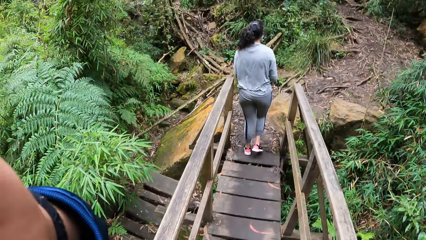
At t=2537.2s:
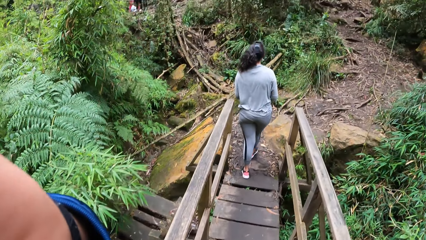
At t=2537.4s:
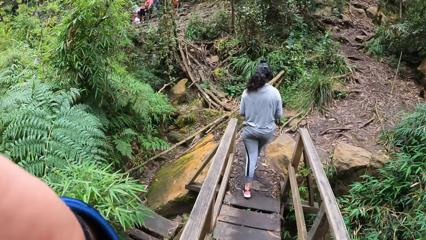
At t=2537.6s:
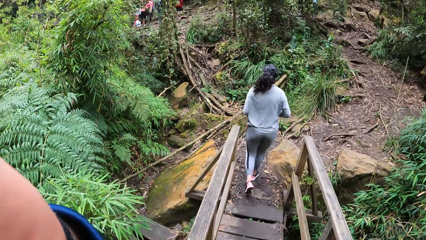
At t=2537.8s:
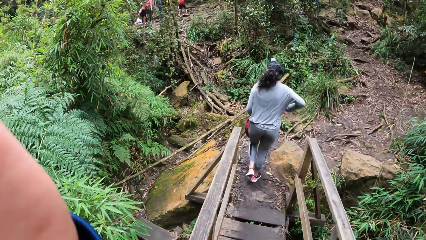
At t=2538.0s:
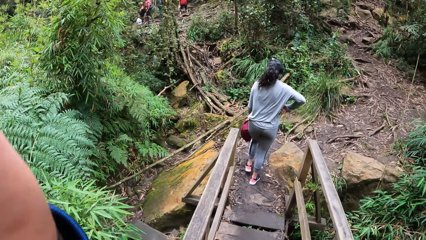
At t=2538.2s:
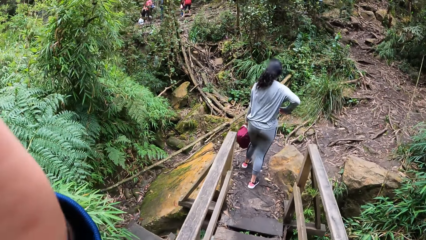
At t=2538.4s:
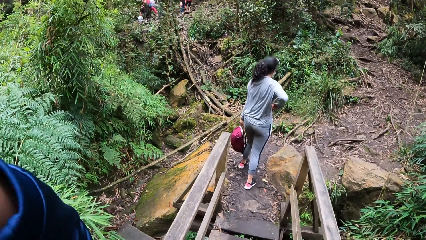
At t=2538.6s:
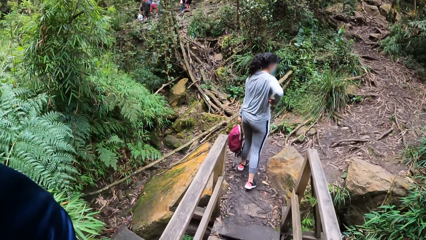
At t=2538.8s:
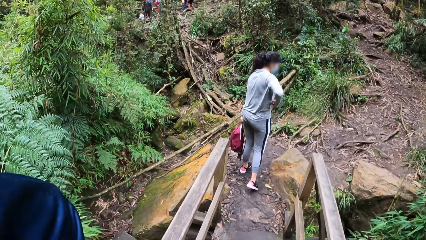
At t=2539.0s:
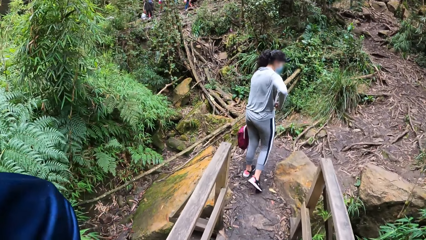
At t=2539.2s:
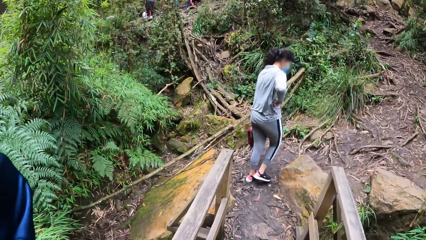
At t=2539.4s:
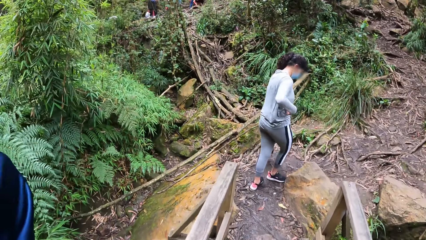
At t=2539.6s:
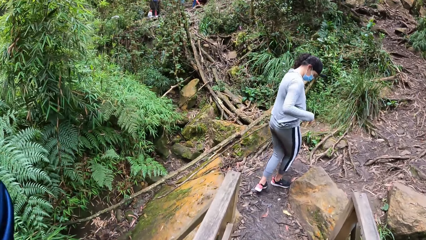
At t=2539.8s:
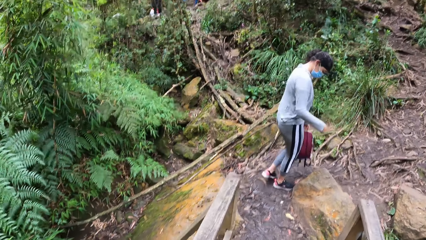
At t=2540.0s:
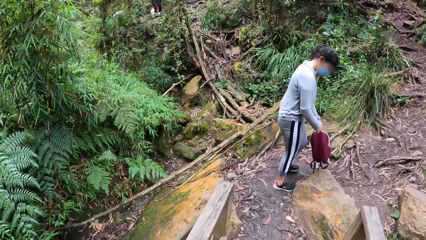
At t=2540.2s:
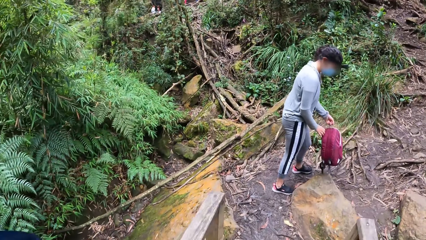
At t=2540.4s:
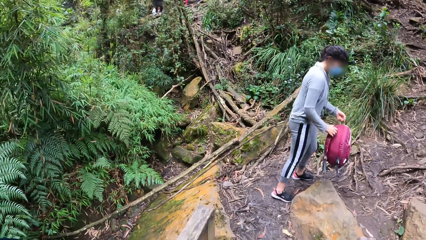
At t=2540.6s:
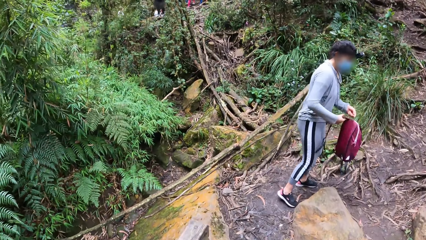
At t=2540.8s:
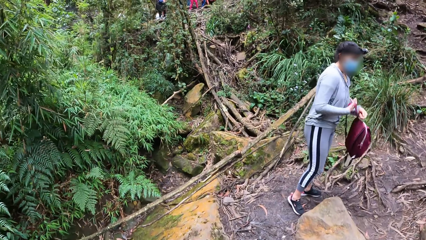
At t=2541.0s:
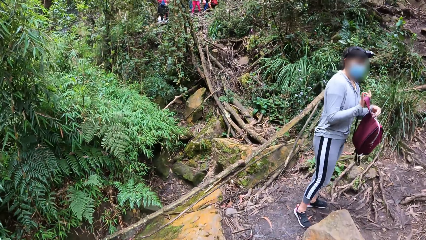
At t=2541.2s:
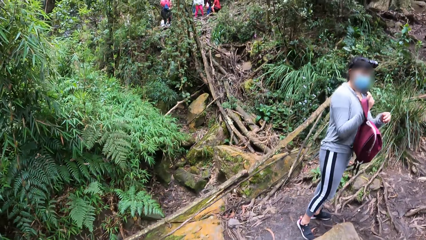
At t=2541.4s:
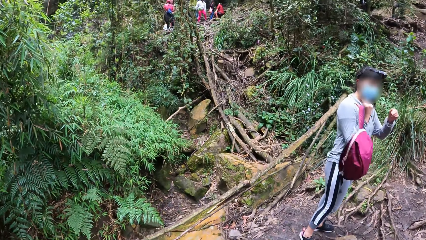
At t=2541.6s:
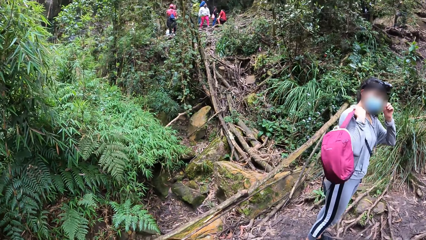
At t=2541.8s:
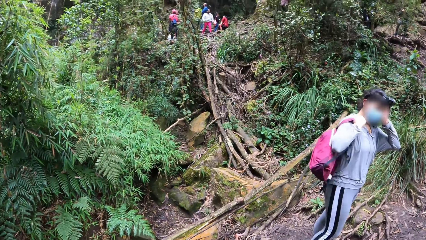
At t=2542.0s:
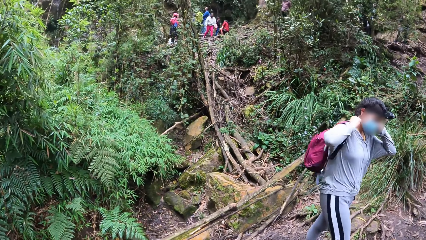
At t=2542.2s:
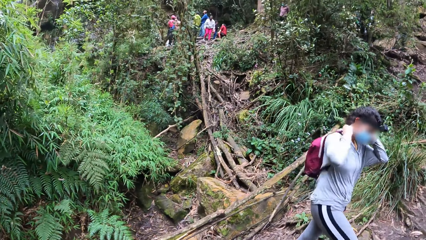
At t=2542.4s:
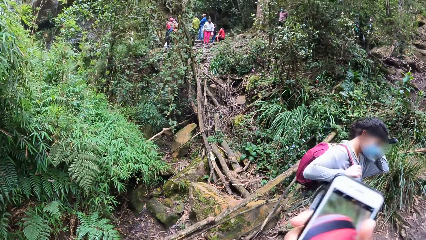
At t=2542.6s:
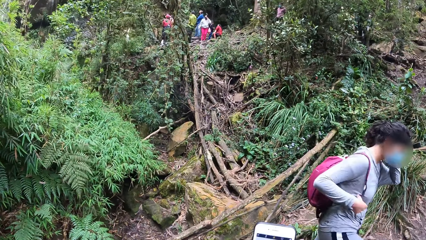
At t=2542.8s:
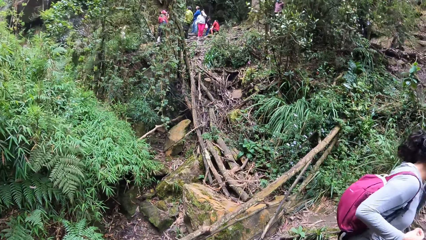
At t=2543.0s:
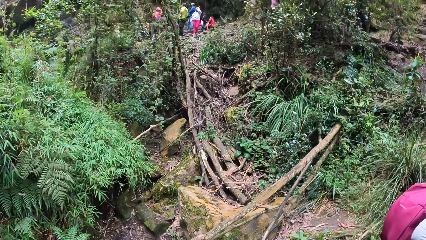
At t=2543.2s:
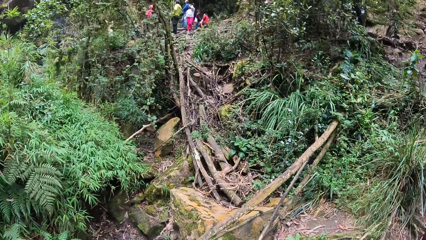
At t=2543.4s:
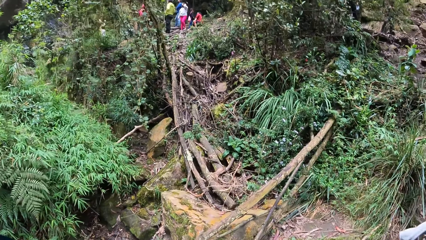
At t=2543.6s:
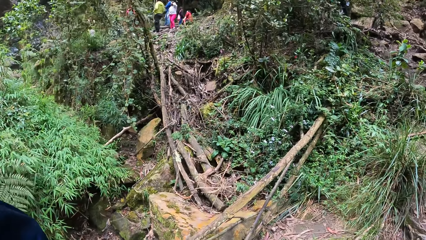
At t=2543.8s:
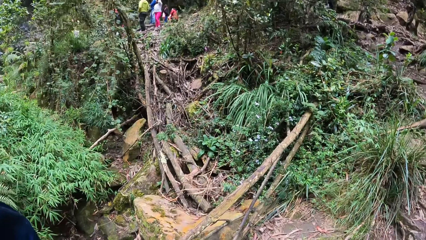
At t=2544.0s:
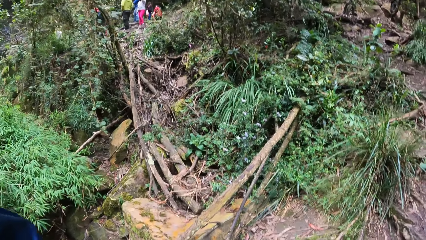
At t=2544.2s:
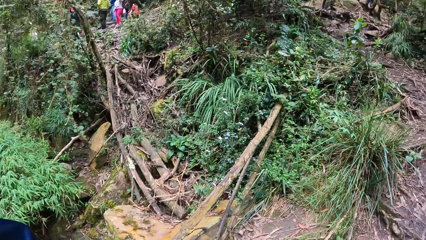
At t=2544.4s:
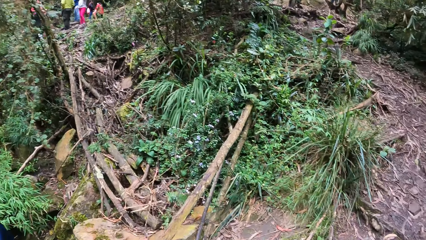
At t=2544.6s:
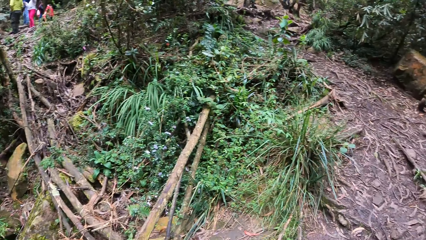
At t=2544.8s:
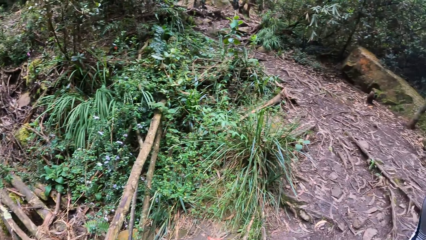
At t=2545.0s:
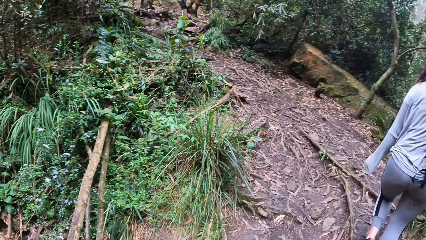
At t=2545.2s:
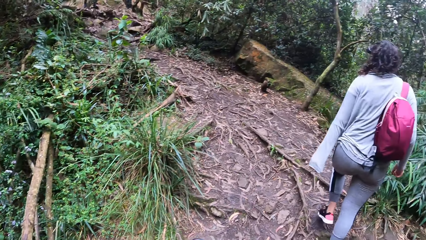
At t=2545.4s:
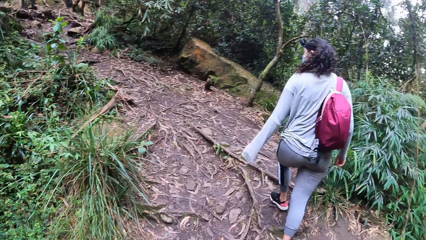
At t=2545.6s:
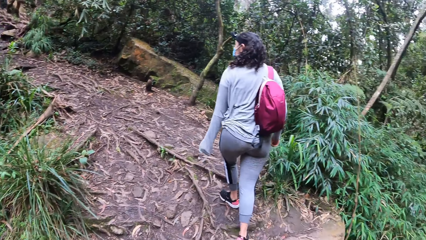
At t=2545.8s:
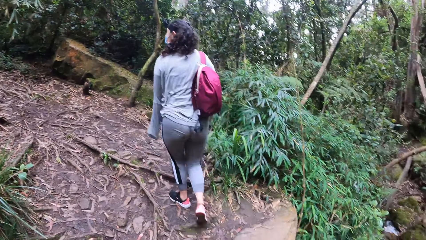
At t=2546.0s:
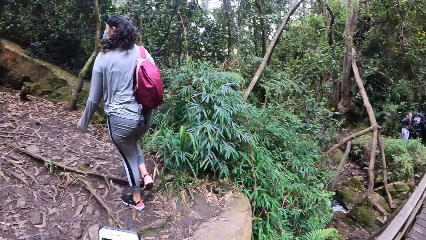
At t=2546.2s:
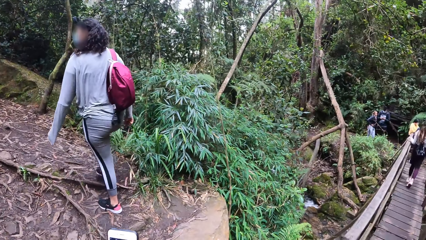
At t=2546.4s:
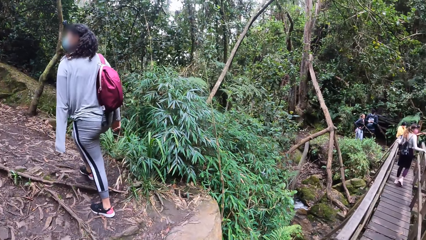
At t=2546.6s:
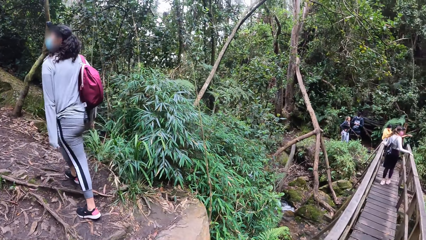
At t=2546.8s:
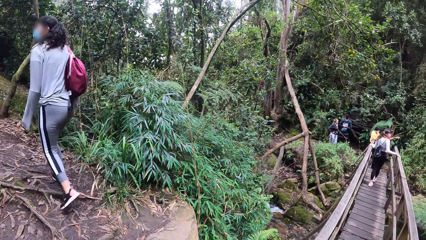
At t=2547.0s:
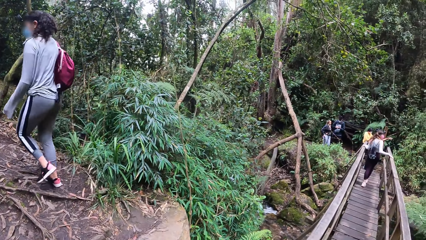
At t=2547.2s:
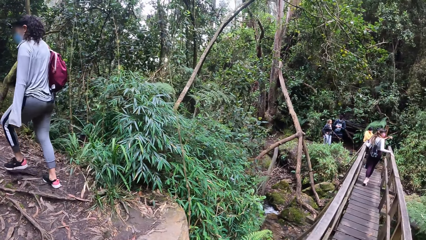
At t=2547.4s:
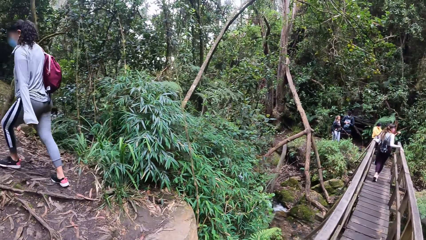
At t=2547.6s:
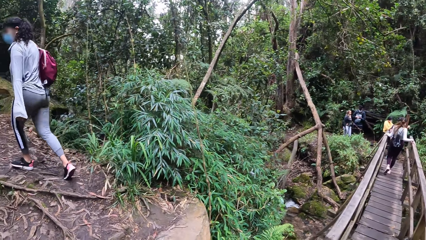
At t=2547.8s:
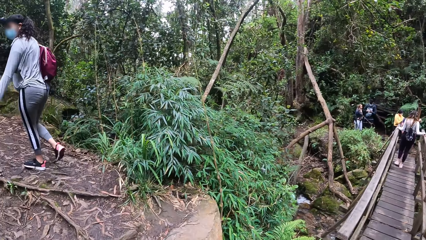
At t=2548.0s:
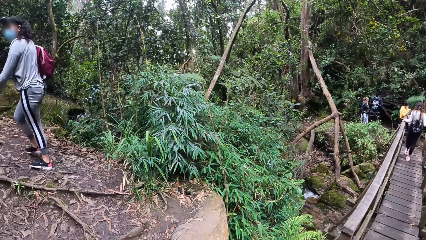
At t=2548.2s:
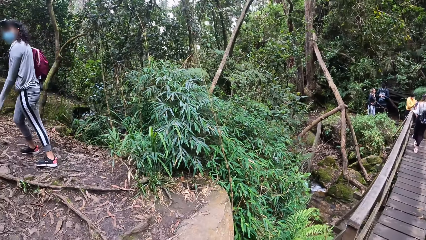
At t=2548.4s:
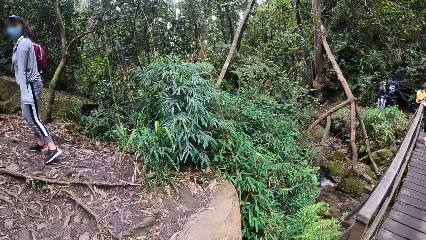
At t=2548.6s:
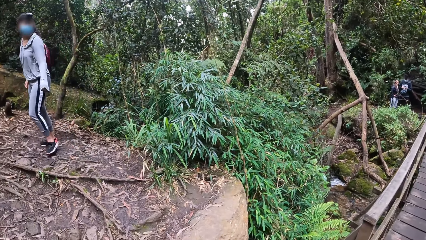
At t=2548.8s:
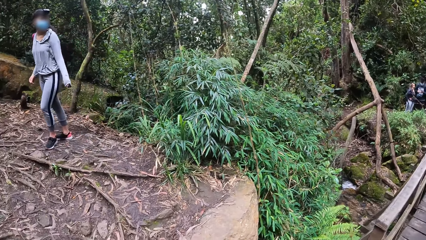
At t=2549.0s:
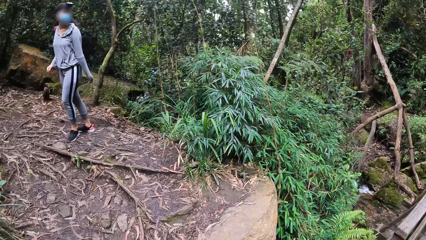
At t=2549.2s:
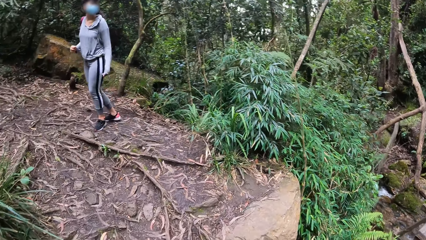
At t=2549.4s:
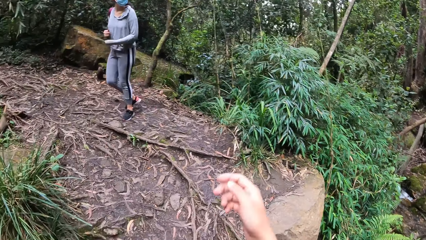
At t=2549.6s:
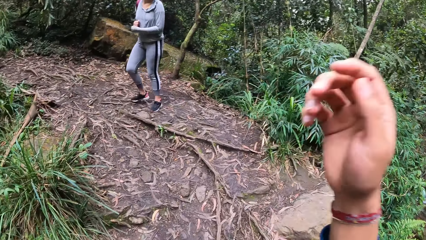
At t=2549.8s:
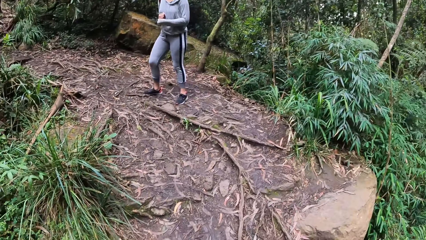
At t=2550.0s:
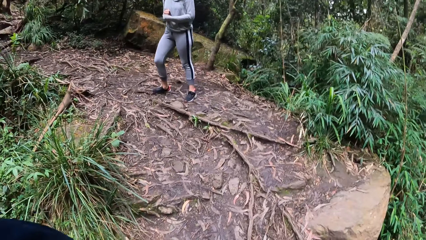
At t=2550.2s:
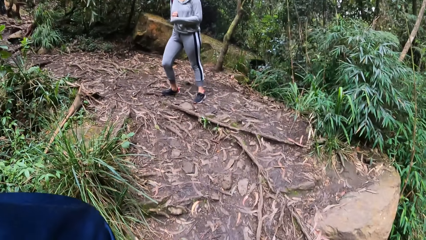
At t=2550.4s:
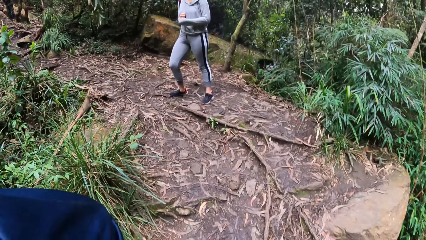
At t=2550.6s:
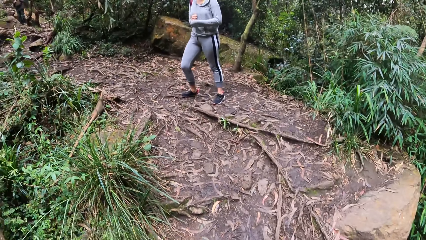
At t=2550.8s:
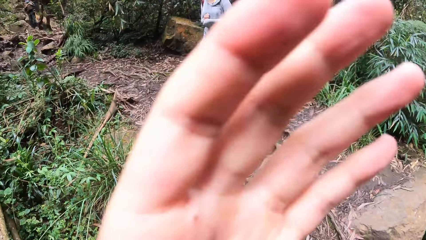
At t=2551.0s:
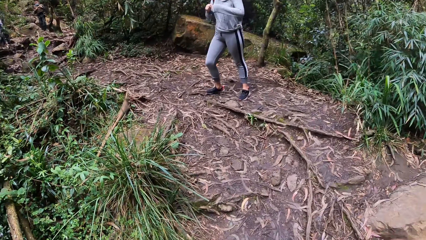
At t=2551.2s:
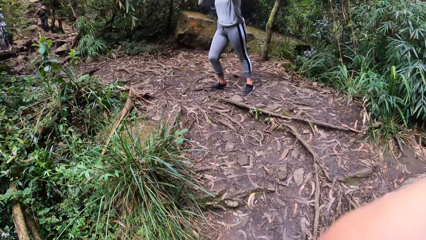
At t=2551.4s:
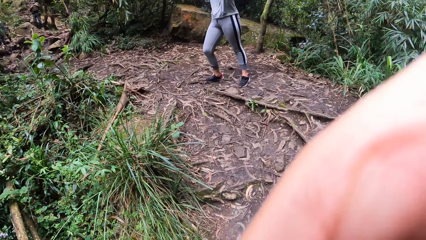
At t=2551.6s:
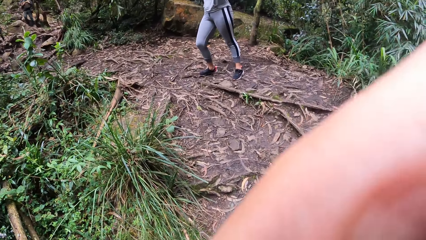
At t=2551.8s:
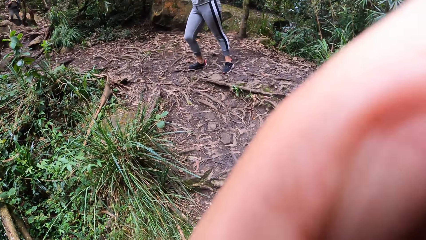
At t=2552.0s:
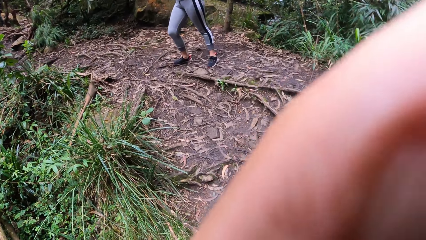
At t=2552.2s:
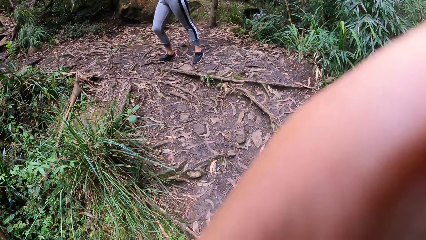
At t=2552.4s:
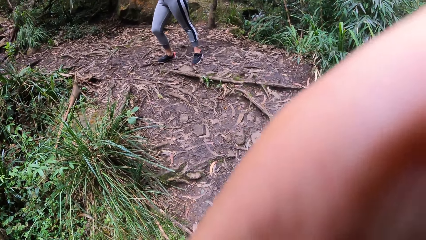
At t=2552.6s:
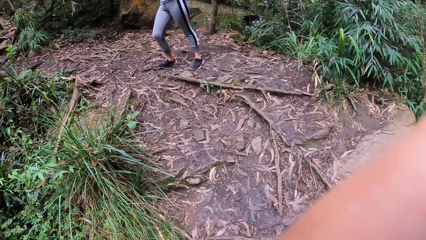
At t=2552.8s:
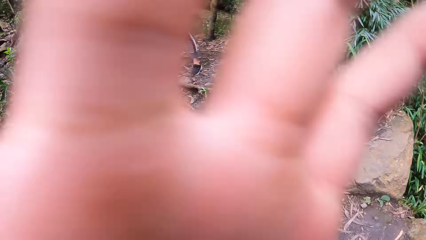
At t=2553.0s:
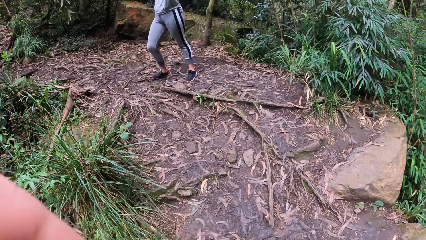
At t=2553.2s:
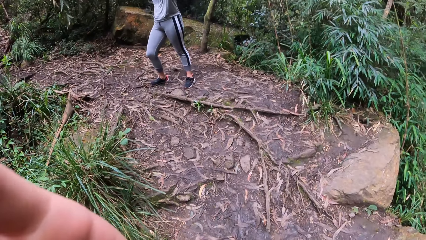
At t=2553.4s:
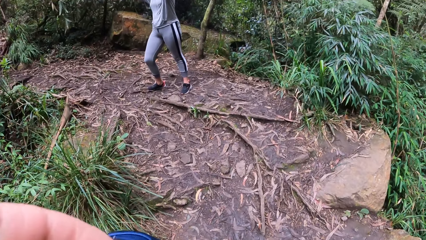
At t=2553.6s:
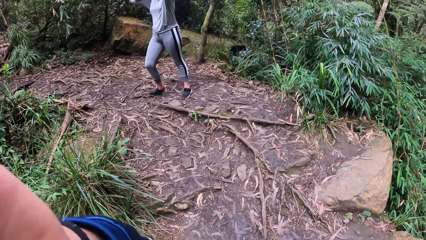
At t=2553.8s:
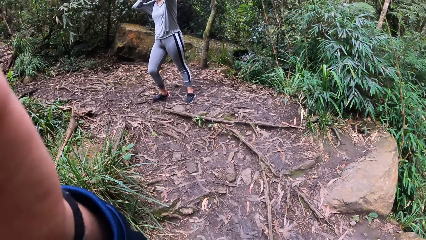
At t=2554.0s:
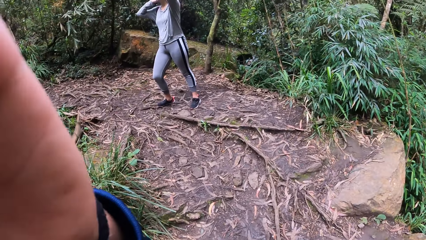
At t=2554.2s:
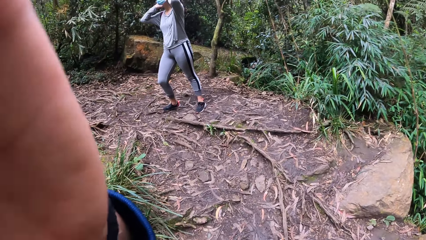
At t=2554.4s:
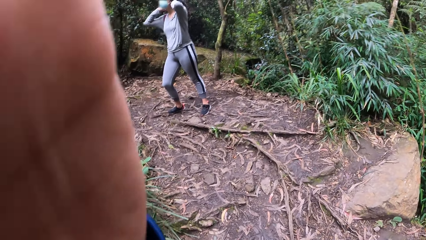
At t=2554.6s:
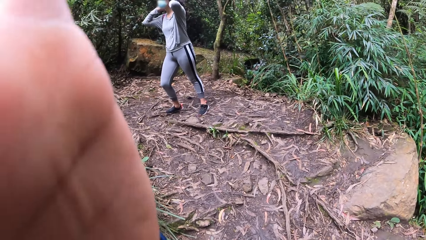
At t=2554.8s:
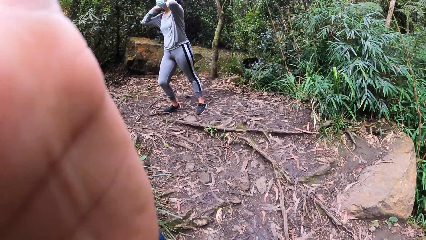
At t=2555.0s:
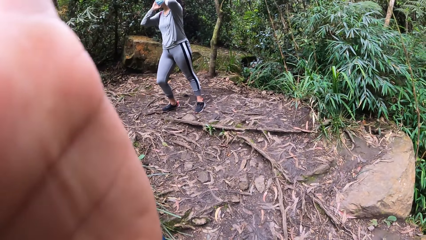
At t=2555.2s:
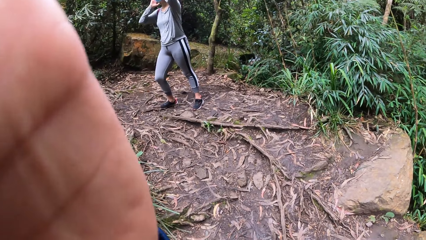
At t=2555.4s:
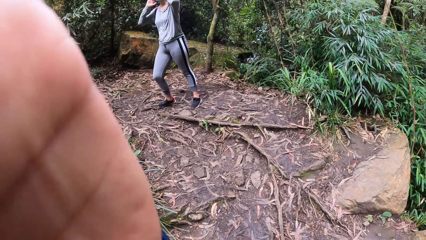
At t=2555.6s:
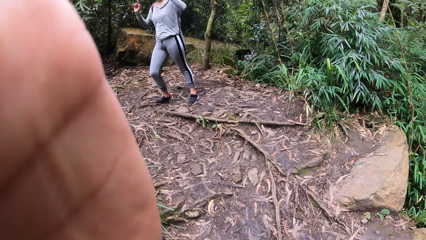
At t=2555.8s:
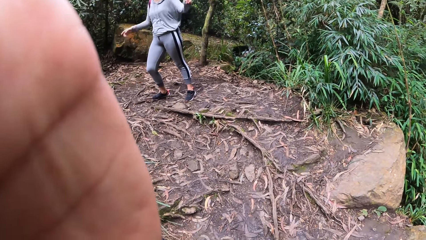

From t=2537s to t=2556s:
The camera wearer walks along a wooden bridge. They look around. They adjust the camera.
